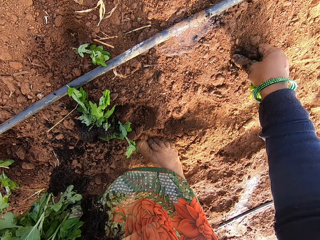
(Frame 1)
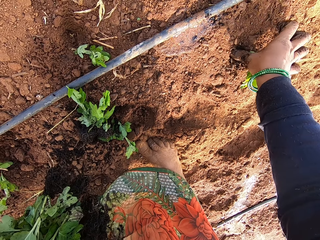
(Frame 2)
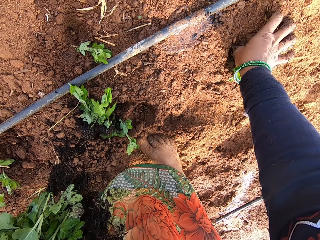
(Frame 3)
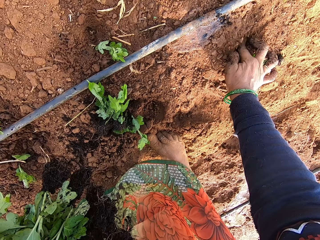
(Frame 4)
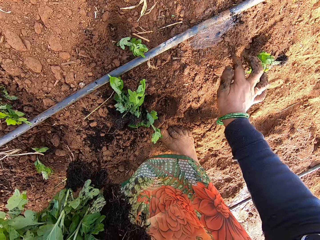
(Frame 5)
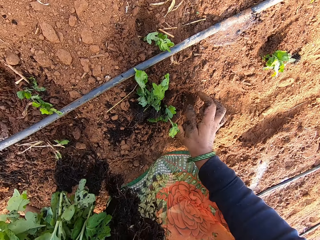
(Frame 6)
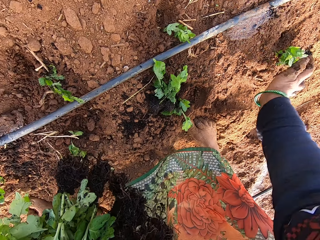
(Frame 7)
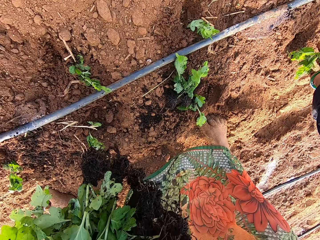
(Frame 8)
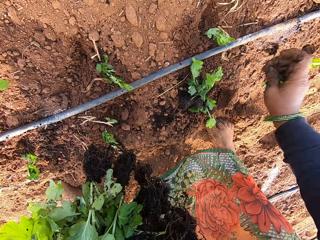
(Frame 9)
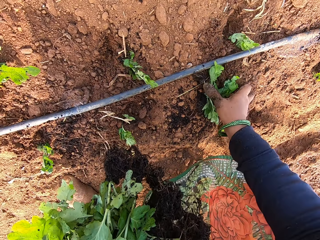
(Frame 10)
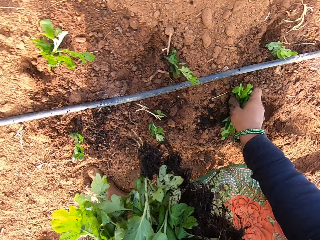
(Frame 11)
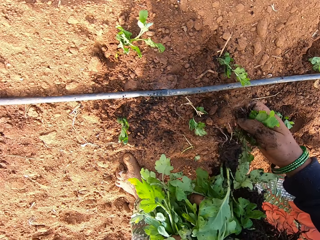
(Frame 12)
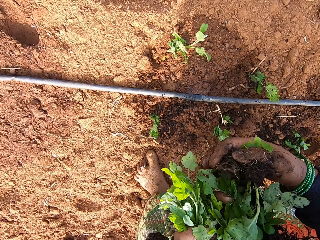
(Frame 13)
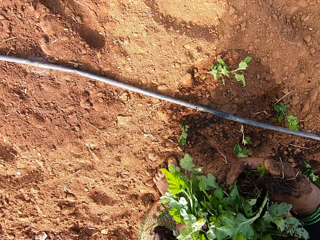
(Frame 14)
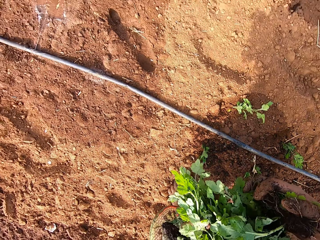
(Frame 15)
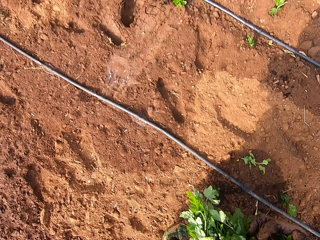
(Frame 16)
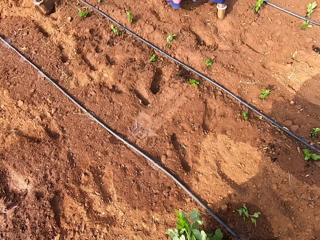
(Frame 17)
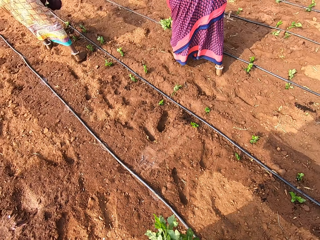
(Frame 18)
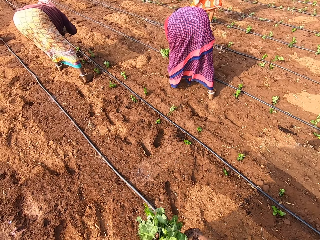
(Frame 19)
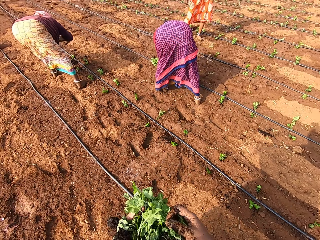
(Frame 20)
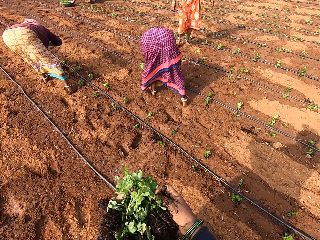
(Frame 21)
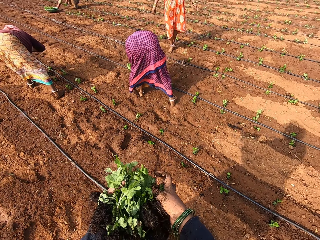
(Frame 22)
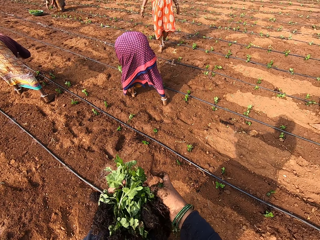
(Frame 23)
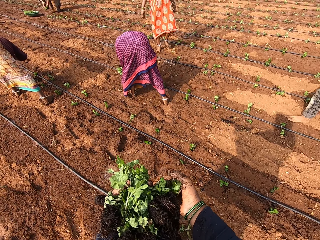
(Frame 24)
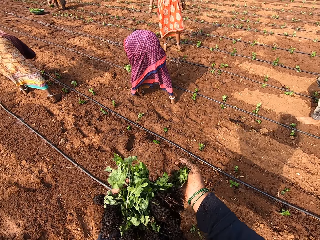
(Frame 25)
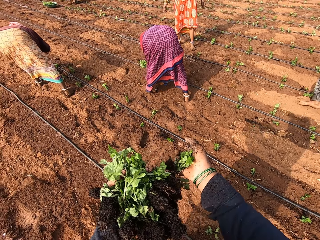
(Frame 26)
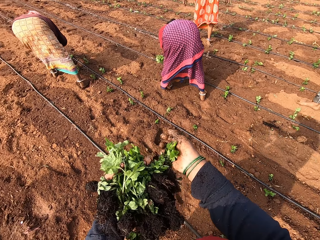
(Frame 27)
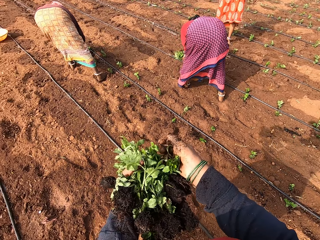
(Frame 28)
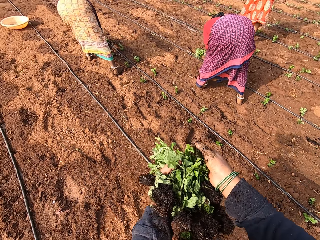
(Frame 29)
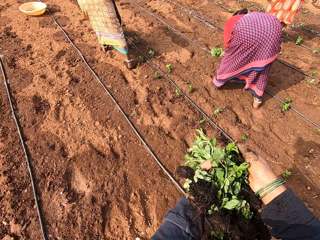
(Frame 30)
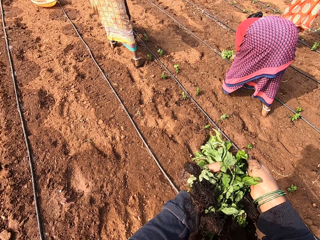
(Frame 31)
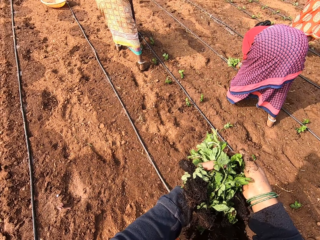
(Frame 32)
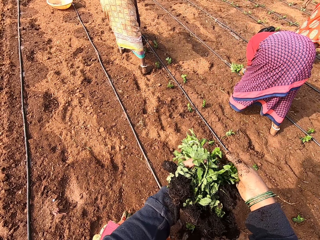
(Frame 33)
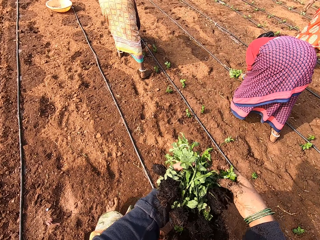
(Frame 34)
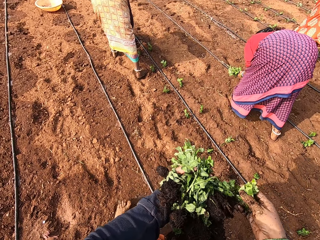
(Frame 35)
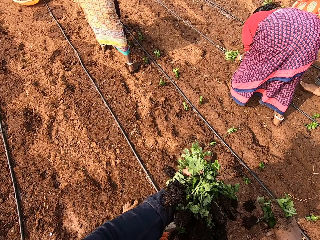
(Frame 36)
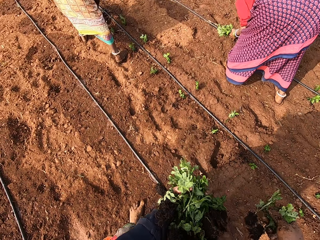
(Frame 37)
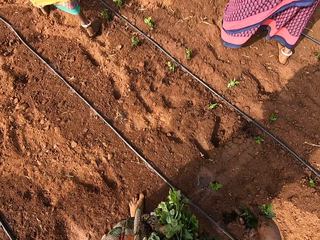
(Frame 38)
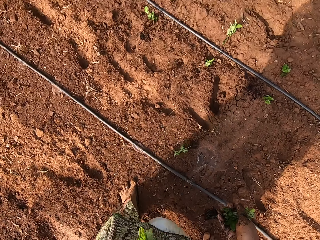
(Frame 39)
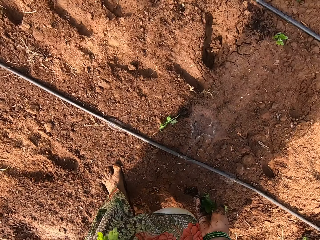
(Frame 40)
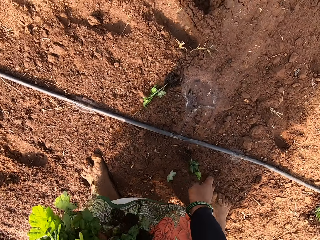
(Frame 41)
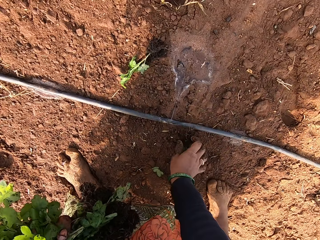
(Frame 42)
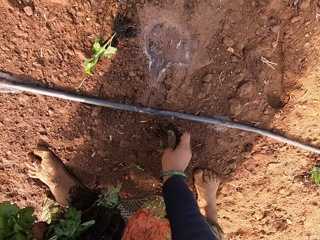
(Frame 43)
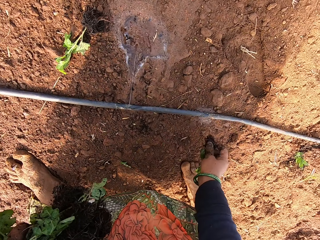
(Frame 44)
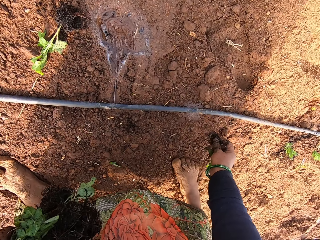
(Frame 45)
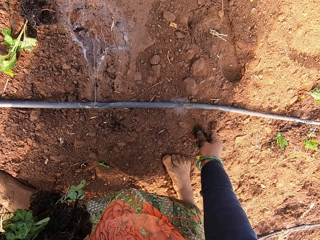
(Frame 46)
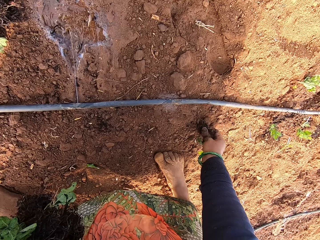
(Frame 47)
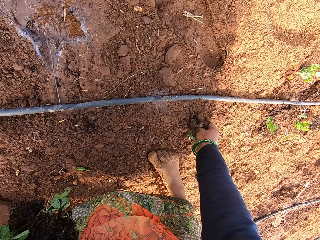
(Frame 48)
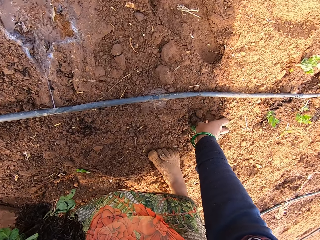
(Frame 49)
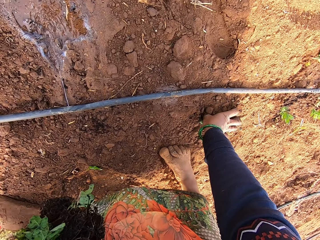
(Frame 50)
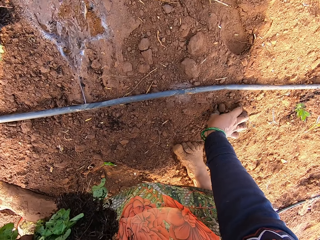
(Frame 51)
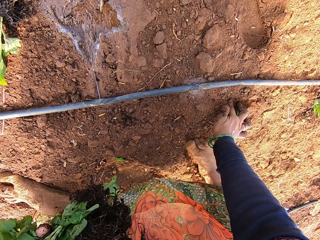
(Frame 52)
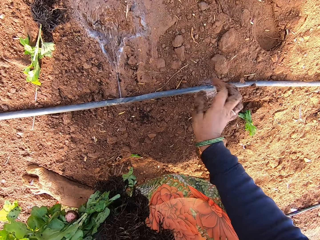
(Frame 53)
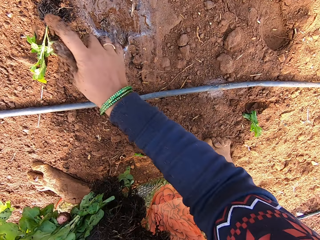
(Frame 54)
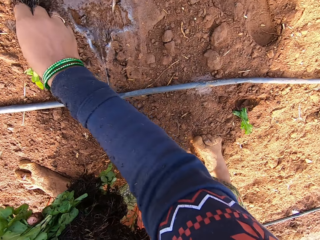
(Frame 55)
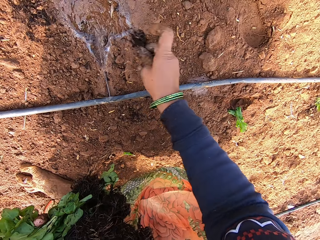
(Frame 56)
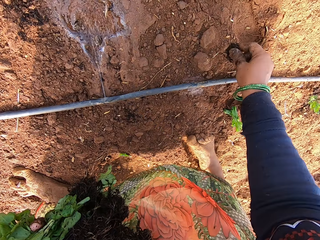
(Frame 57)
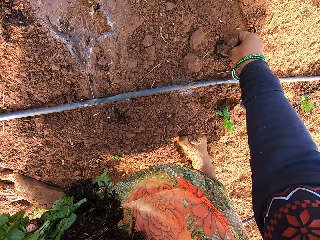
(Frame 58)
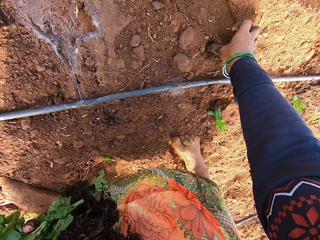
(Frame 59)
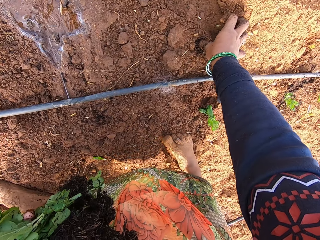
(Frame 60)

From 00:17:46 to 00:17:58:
The camera wearer puts the plant into the soil with her right hand. She covers the plant on the floor with some soil with her right hand. She picks the plants from the floor with her right hand. She holds the plants with both hands. She drops some plants on the floor with her right hand. She picks a plant from the floor with her right hand. She puts the plant into the soil with her right hand. She covers the plant on the floor with some soil with her right hand. She picks a plant from the floor with her right hand. She puts the plant into the soil with her right hand.

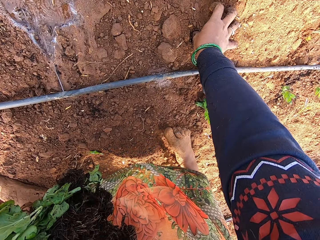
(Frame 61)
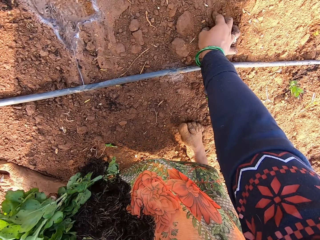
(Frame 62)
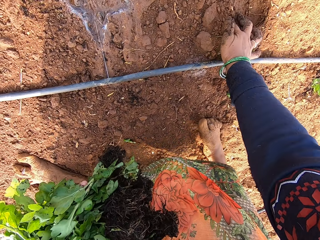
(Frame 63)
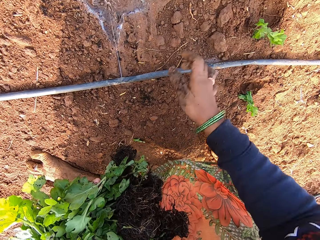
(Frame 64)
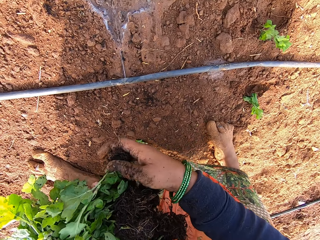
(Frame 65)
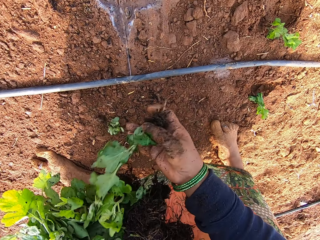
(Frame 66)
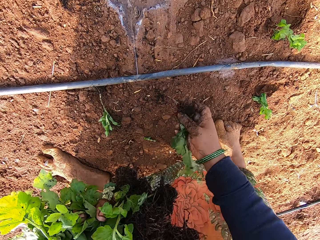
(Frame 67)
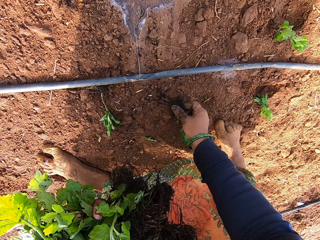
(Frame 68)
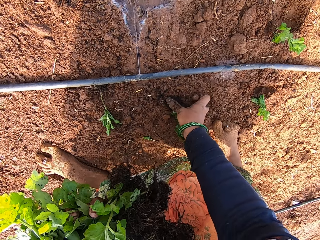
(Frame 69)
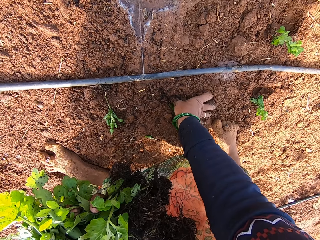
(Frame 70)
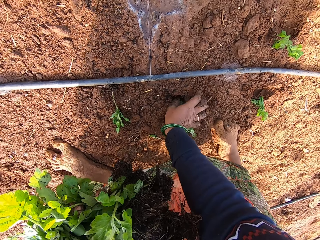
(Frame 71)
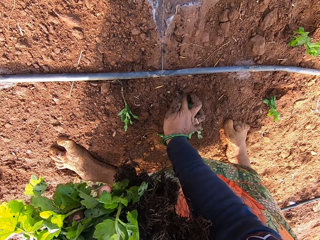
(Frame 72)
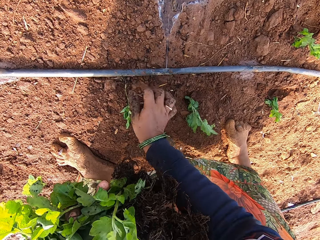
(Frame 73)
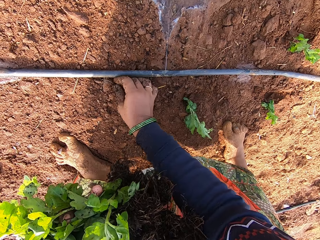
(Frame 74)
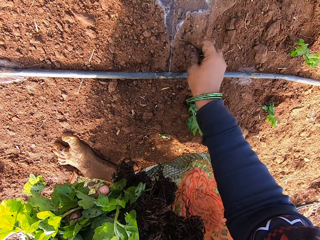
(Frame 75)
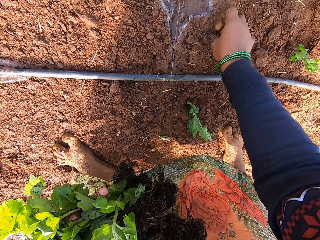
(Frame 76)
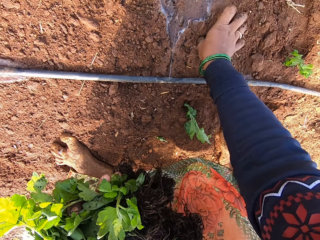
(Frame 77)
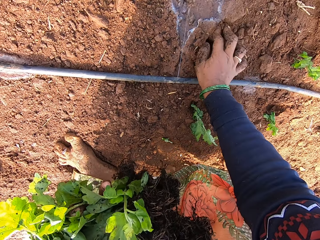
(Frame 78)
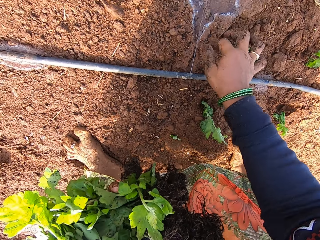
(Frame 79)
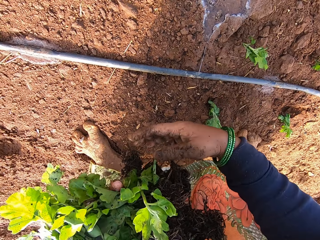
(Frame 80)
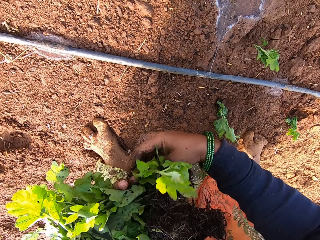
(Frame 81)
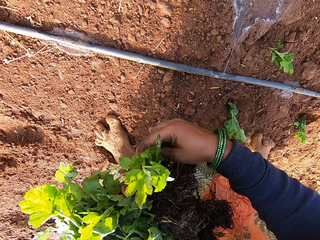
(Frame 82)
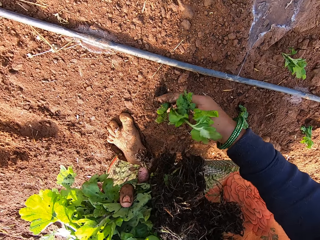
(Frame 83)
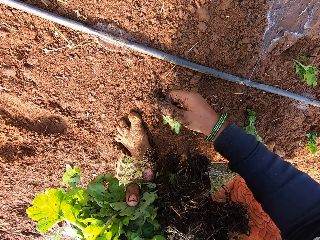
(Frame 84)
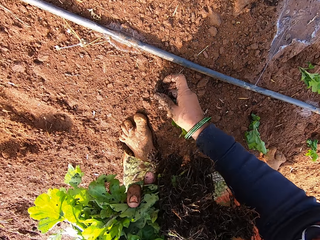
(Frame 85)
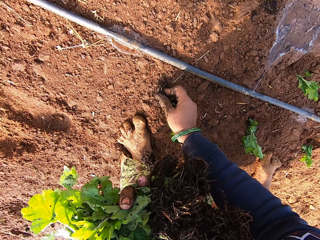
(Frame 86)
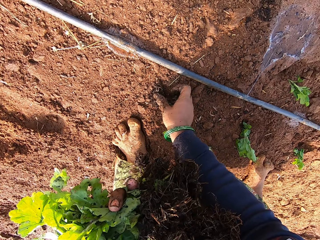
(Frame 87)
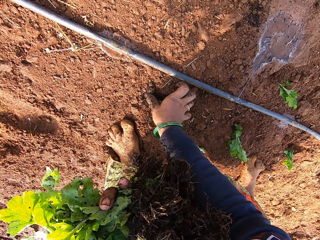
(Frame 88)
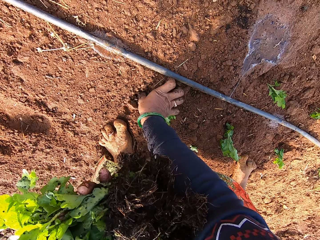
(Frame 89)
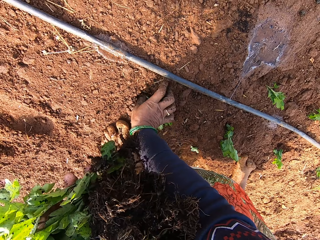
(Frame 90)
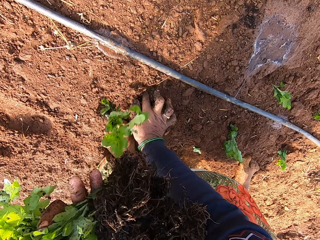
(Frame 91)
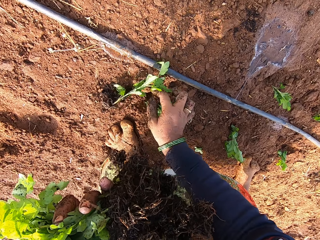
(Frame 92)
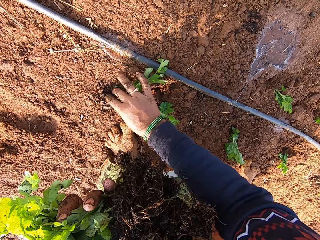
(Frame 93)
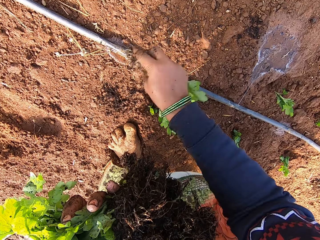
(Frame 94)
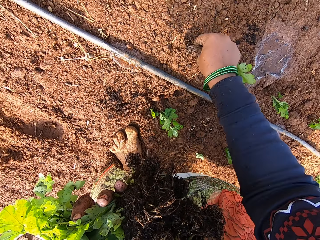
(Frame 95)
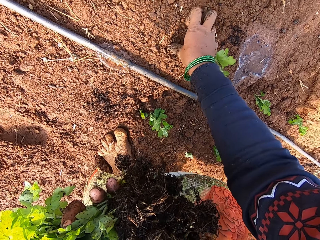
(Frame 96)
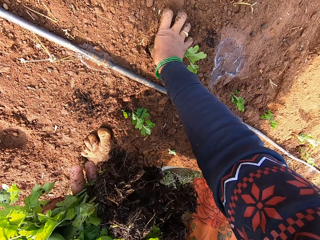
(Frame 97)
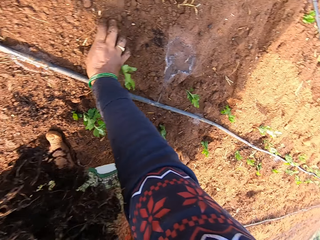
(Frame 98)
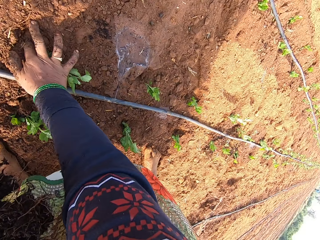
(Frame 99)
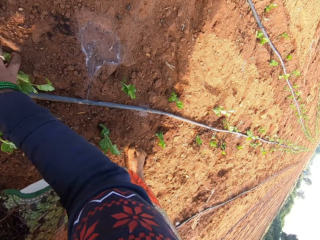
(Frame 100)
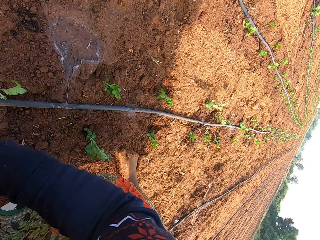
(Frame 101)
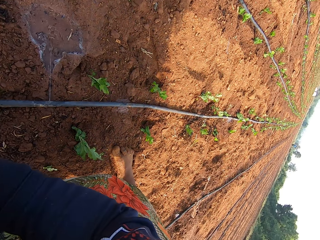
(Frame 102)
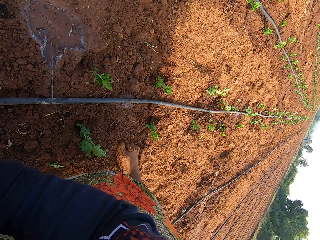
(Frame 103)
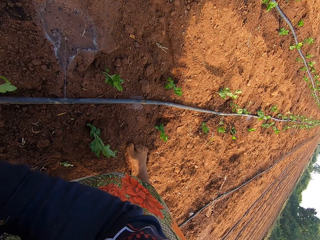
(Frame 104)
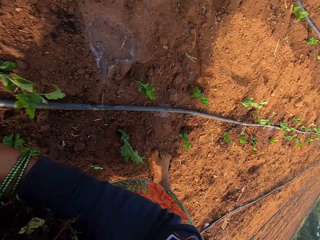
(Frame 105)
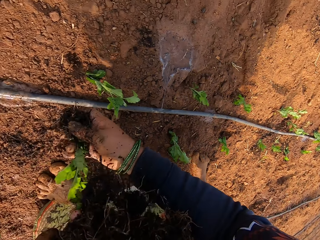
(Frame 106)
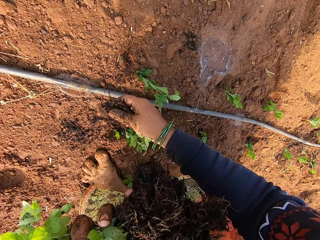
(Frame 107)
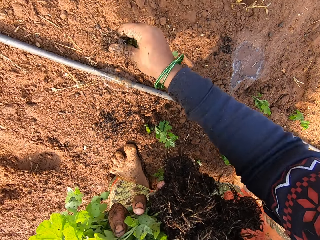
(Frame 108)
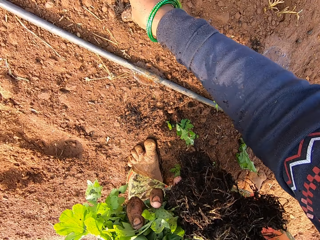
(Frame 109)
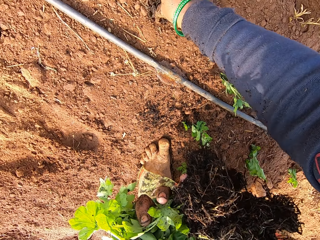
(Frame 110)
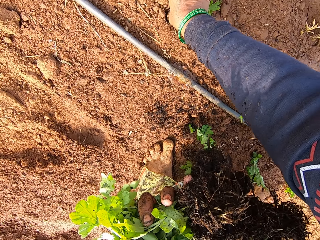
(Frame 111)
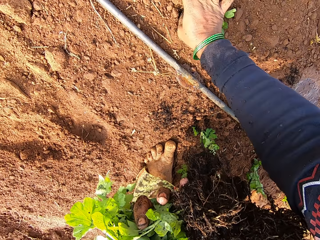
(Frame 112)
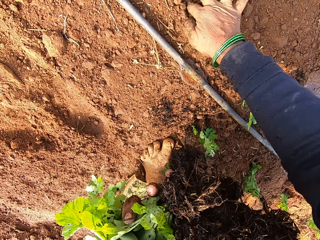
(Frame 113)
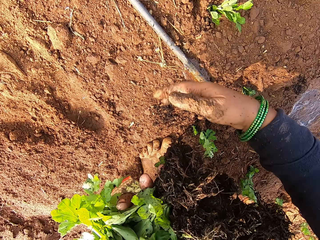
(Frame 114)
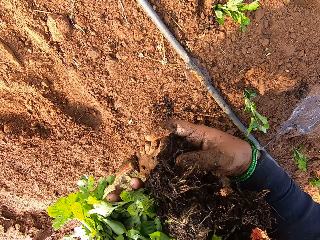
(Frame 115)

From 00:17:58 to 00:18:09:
The camera wearer covers the plant on the floor with some soil with her right hand. She picks a plant from her left hand with her right hand. She drops a plant on the floor with her right hand. She puts the plant into the soil with her right hand. She covers the plant on the floor with some soil with her right hand. She picks a plant from the floor with her right hand. She puts the plant into the soil with her right hand. She covers the plant on the floor with some soil with her right hand. She picks a plant from her left hand with her right hand. She puts the plant into the soil with her right hand. She covers the plant on the floor with some soil with her right hand. She drops a plant on the floor with her left hand. She picks a plant from the floor with her right hand. She puts the plant into the soil with her right hand. She covers the plant on the floor with some soil with her right hand. She puts a plant into the soil with her right hand.
